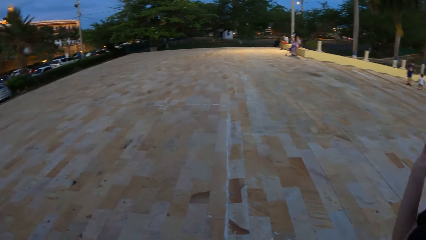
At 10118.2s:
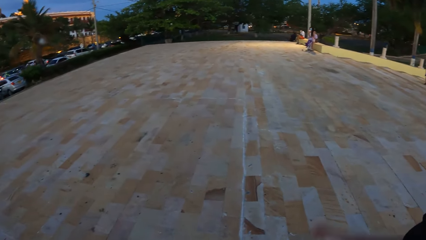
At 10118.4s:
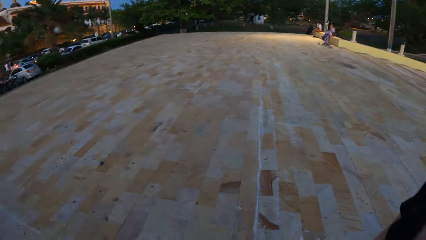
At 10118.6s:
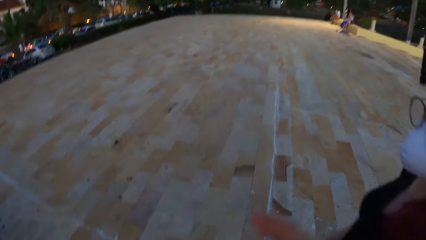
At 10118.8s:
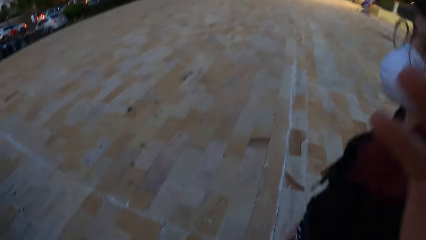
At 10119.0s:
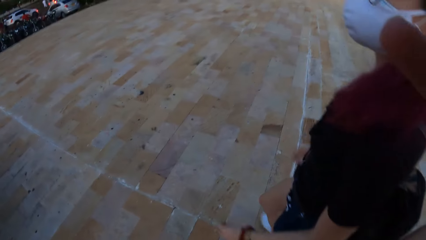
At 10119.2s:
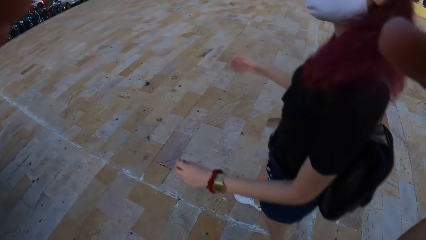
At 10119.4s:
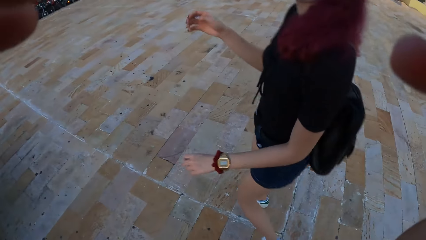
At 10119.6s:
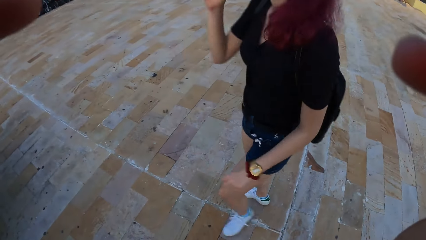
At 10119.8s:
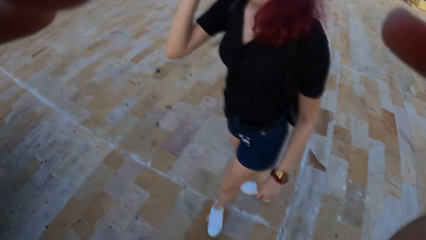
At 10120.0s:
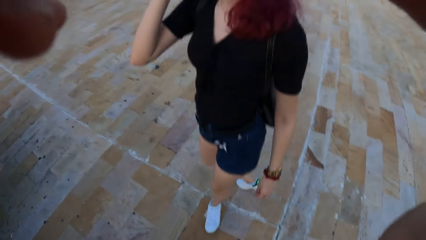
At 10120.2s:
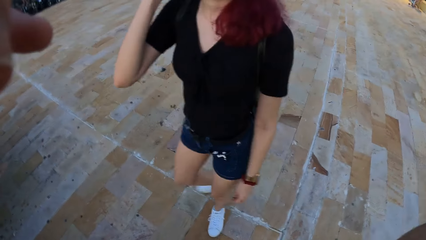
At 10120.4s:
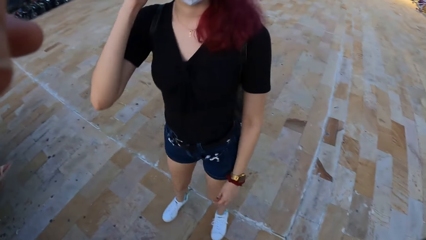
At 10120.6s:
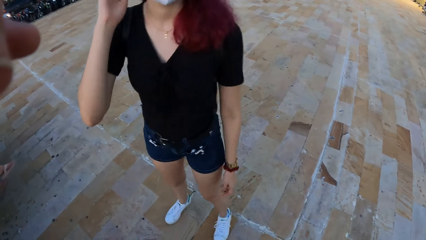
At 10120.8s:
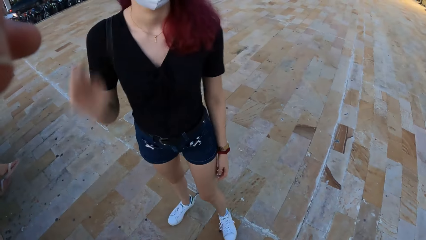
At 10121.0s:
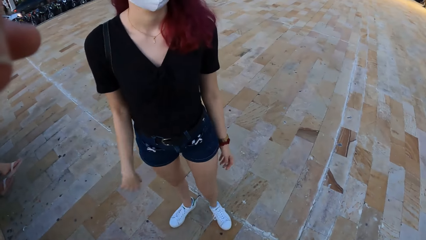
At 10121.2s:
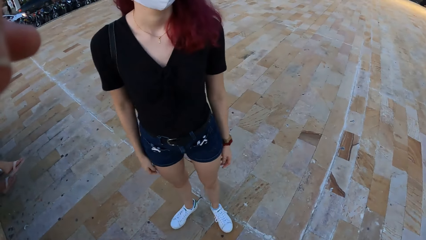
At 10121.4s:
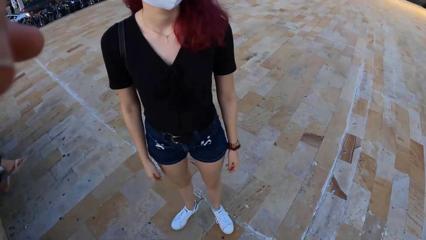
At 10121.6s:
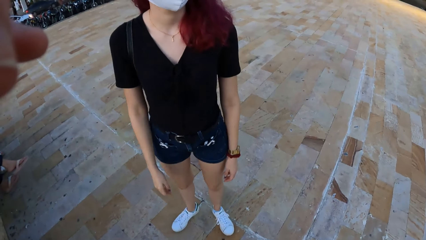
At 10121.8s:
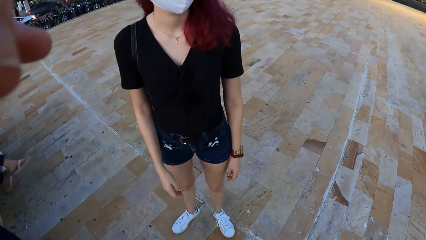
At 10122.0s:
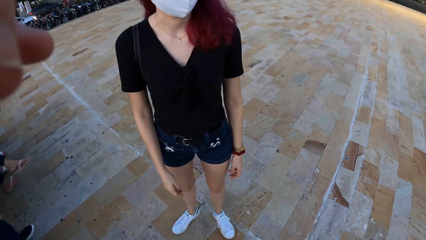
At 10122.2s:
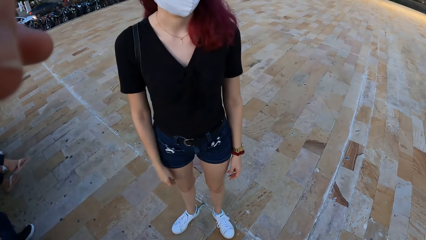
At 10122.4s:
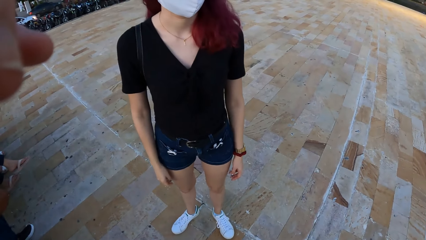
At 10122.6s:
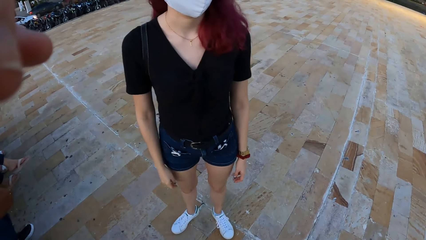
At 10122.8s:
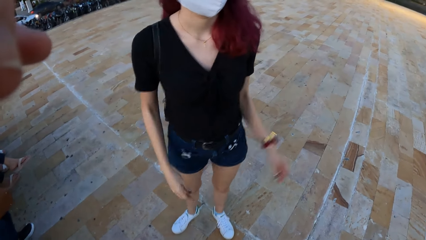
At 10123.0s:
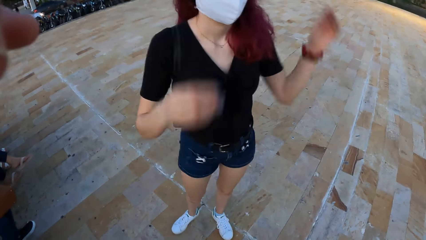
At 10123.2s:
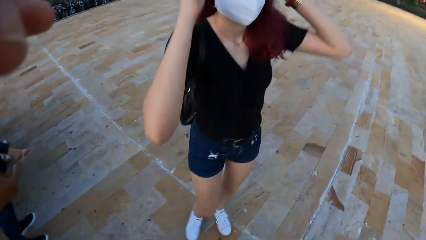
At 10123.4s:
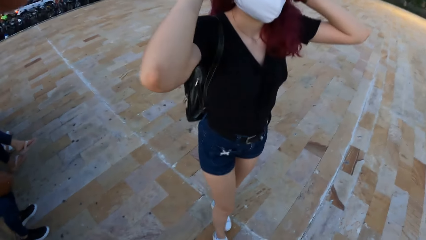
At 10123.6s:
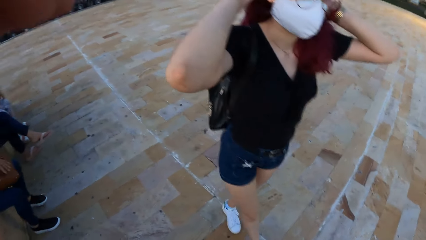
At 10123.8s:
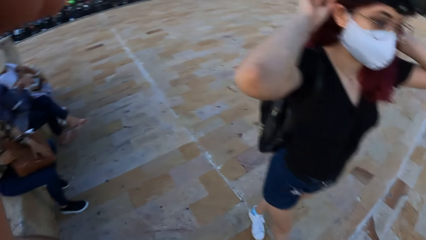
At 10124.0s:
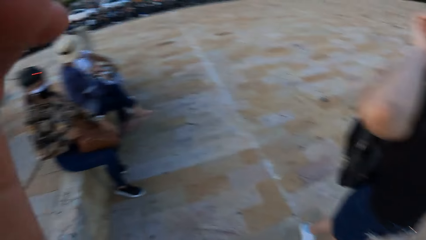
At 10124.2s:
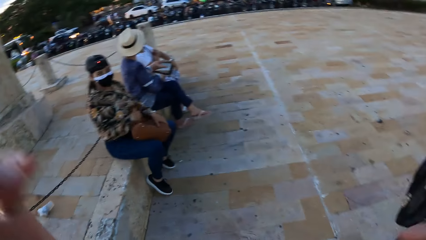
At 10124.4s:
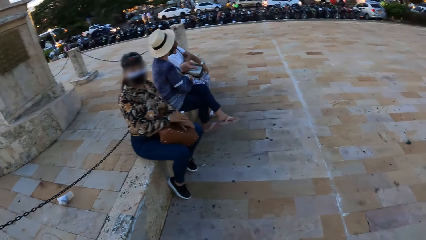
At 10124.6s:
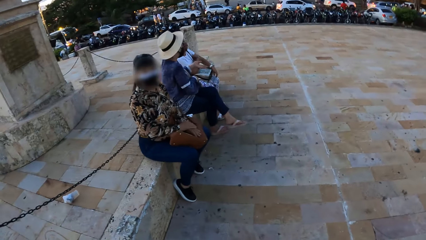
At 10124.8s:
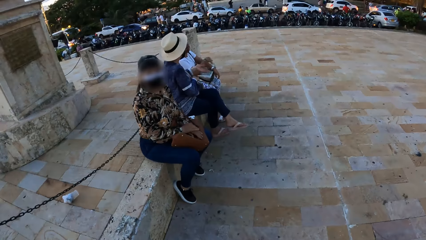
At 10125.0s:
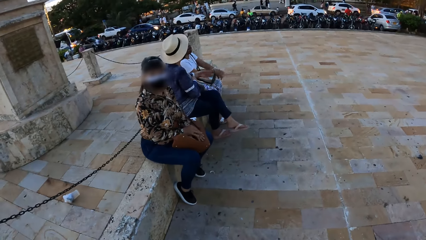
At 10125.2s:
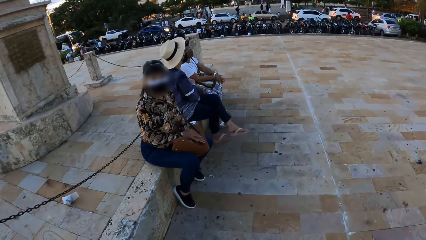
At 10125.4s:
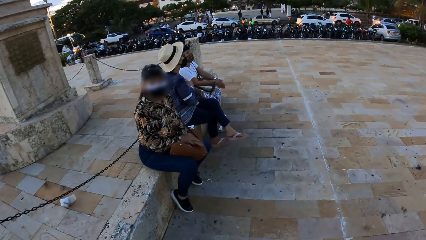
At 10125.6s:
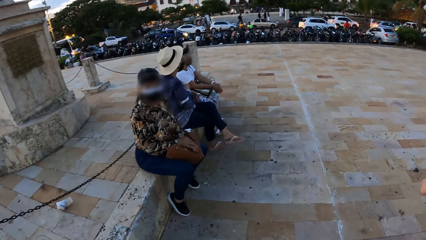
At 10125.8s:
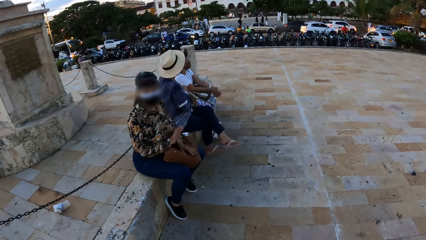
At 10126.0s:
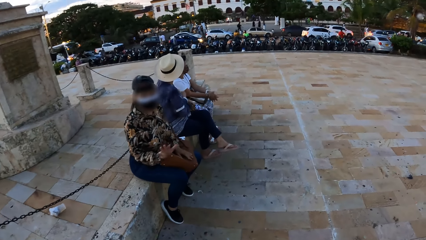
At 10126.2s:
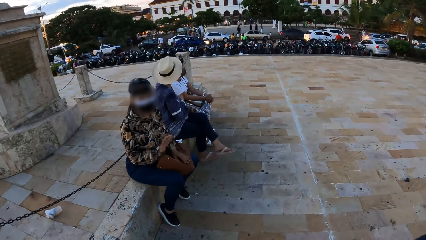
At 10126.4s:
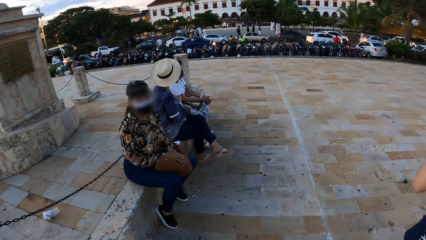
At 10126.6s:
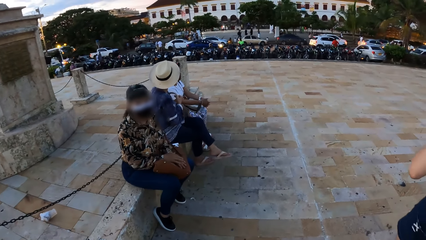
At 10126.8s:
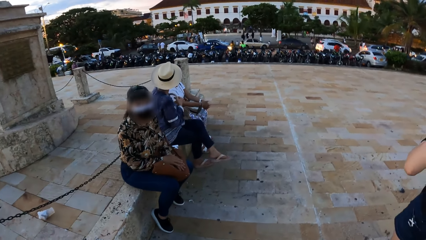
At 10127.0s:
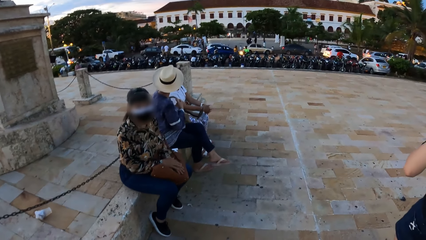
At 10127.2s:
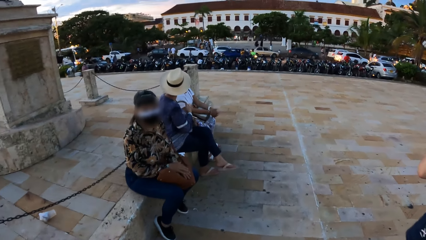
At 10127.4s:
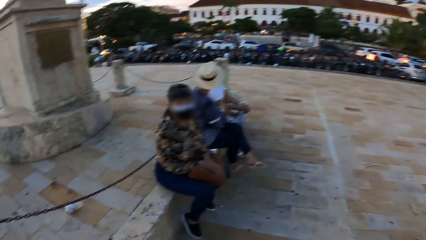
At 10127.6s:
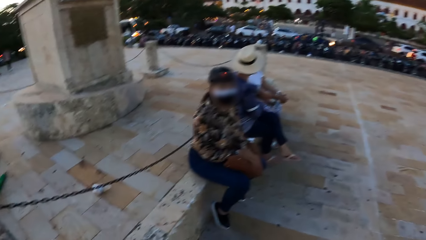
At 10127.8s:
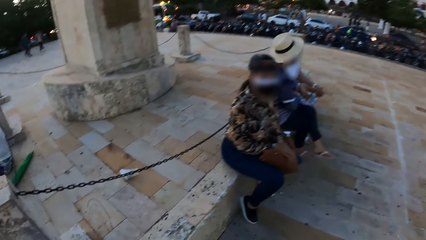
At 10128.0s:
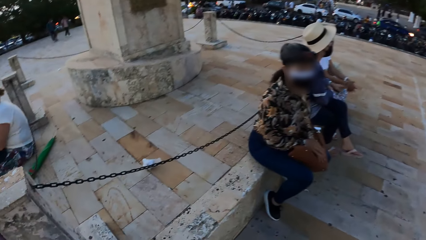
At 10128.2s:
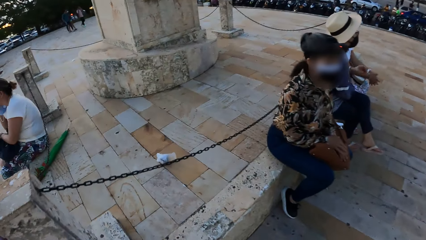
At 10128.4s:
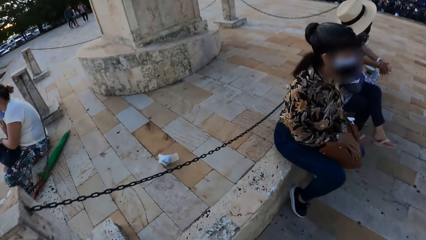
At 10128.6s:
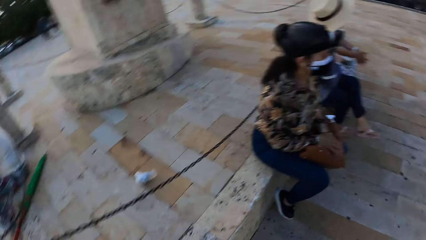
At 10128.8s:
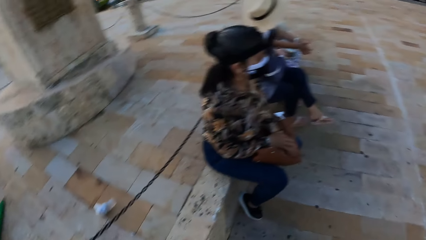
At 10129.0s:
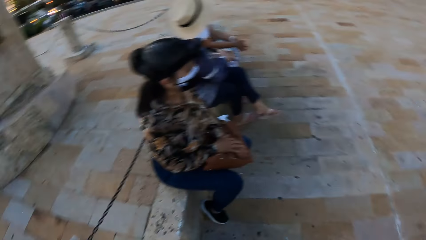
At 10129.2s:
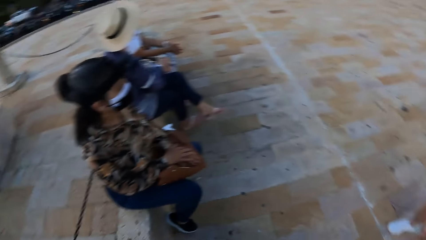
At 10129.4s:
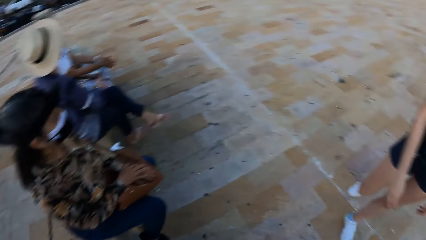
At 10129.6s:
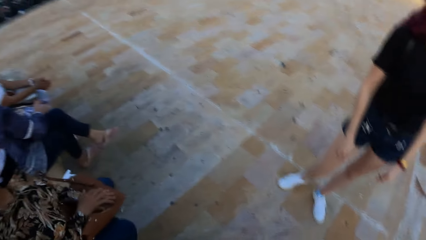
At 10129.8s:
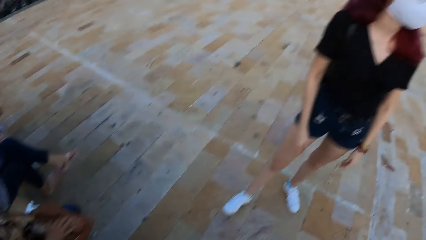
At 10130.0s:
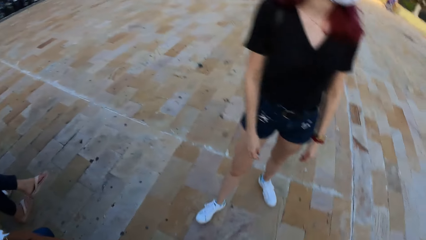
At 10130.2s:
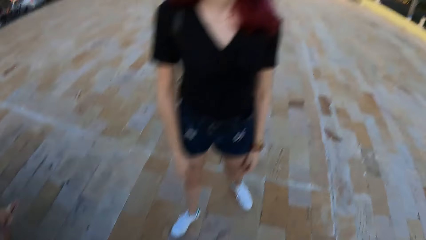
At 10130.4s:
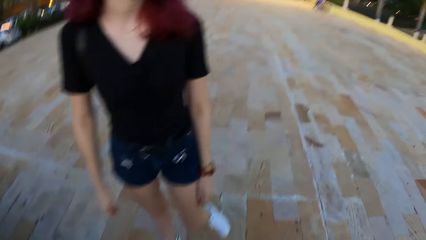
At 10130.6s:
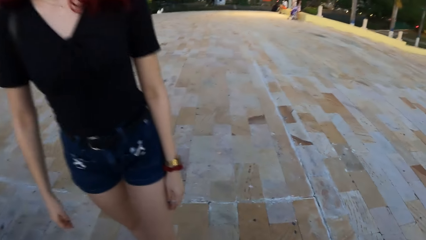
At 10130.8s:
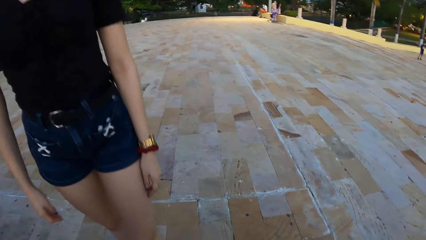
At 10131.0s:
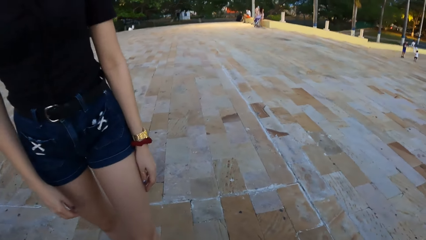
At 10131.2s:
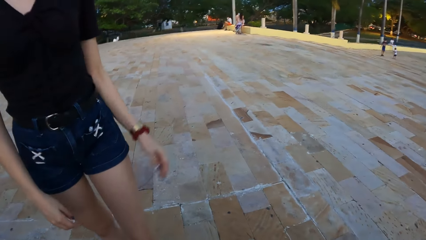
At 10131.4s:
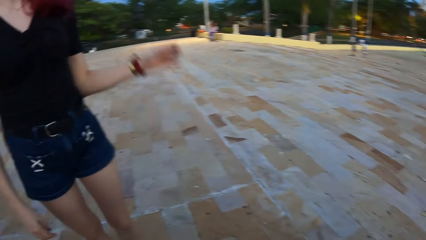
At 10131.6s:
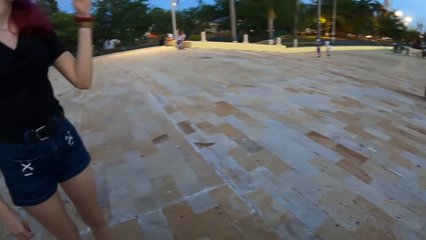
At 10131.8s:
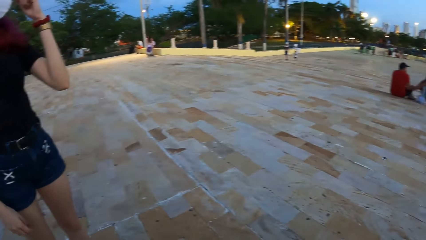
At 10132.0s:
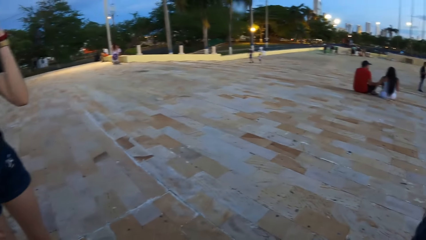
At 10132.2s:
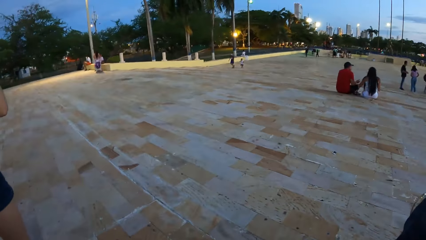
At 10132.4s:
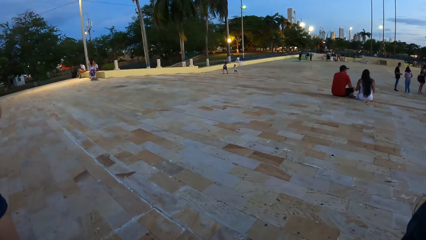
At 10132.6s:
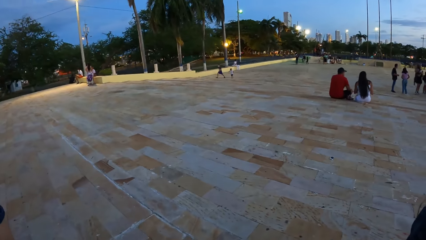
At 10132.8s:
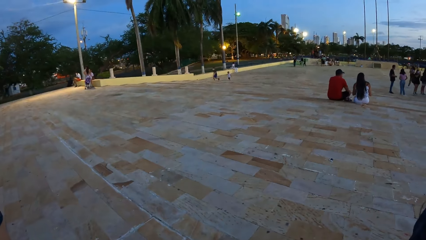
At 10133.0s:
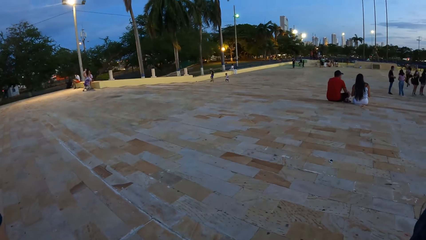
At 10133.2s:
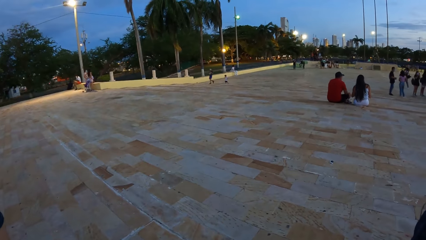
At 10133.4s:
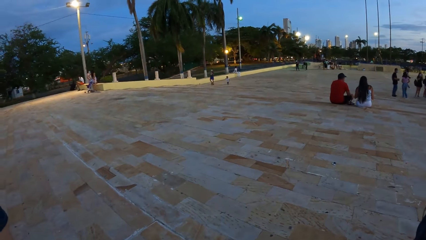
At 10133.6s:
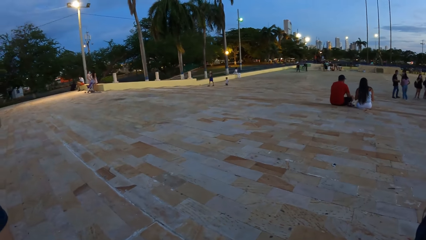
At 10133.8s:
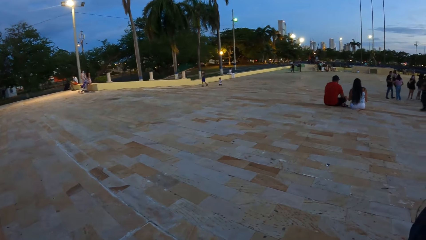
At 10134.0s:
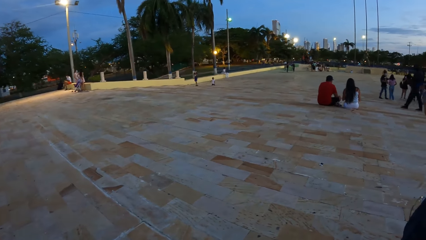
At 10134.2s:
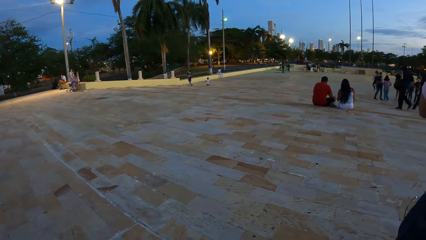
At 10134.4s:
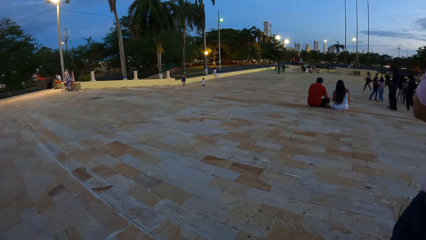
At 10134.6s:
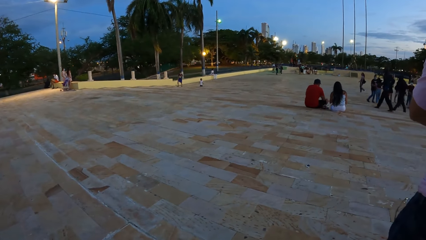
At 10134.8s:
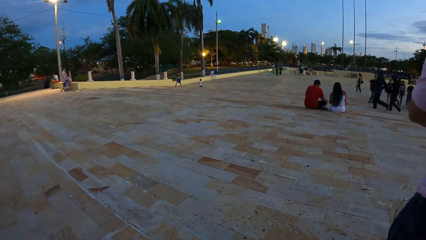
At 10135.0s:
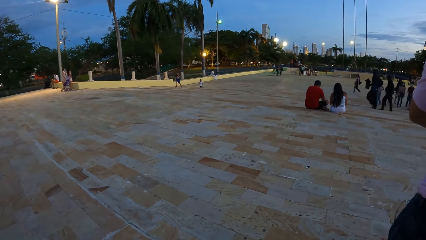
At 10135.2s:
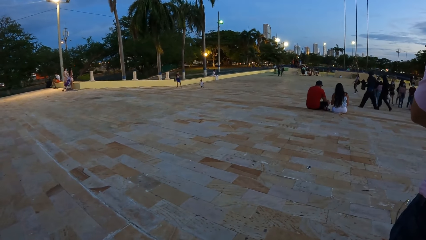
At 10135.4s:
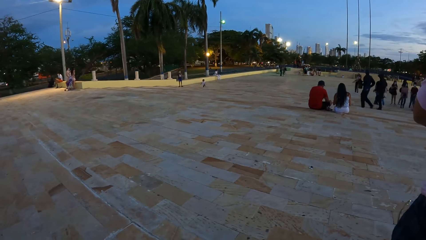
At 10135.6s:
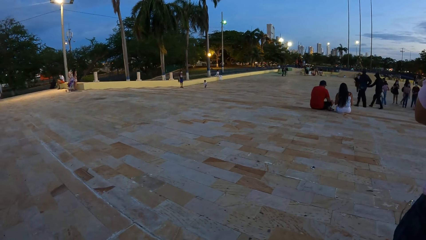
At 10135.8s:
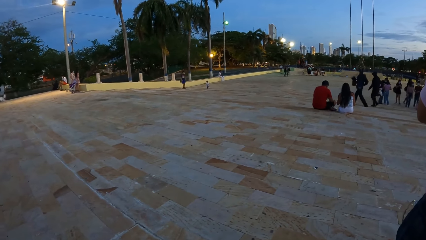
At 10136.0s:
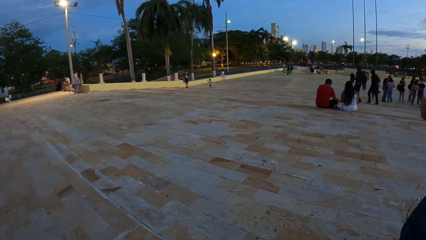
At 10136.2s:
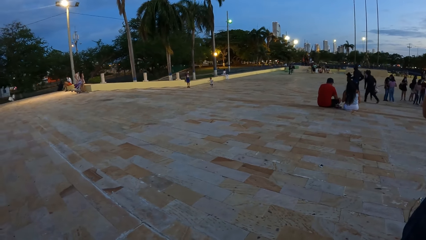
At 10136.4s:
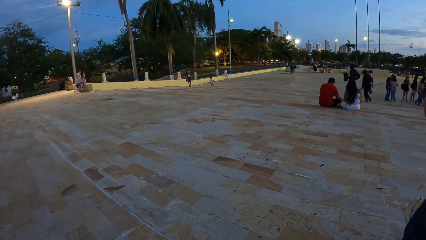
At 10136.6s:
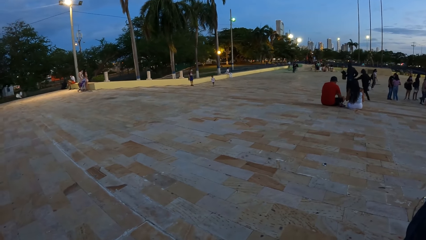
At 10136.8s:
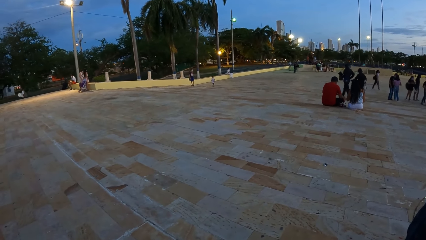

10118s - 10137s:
The camera wearer adjusts a camera on his head with both hands. The woman adjusts her hair with both hands. The camera wearer looks around the open area. He sits on a podium. The woman touches her nose mask with her left hand.
